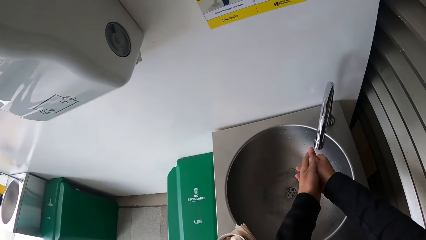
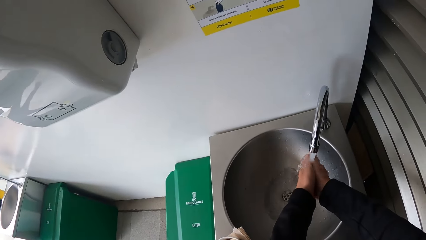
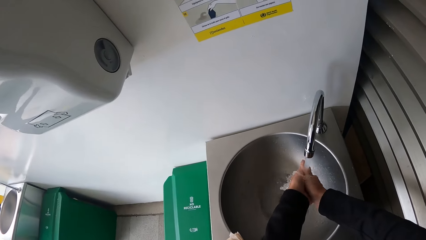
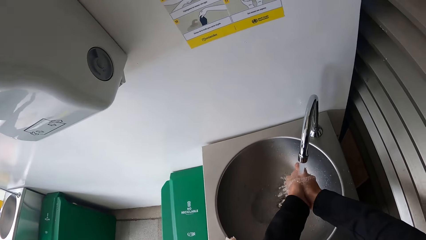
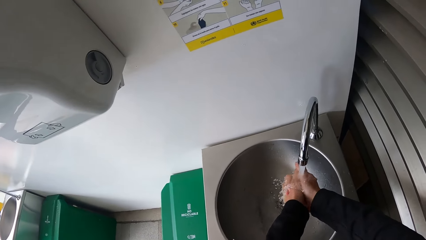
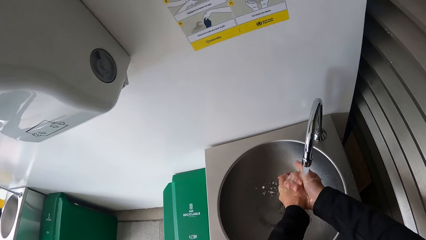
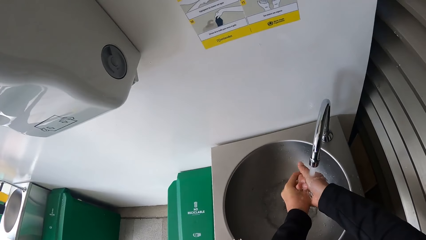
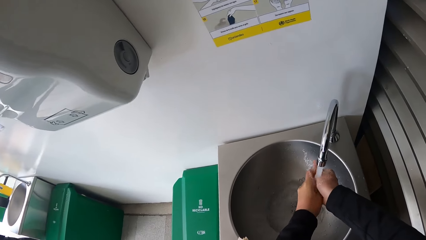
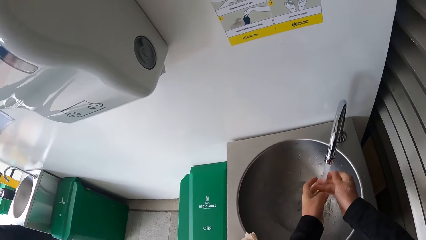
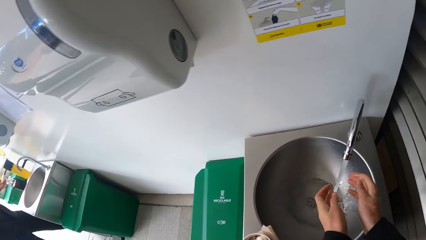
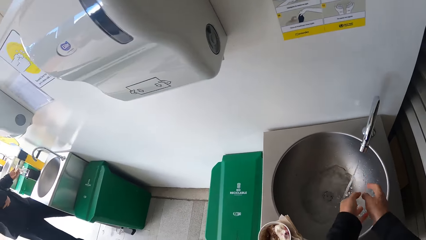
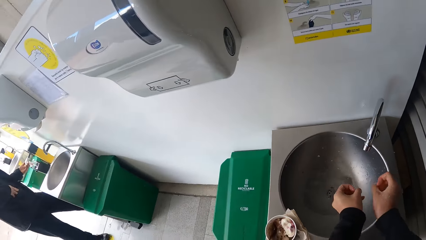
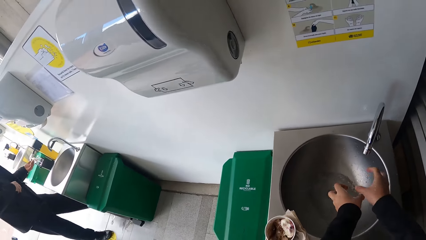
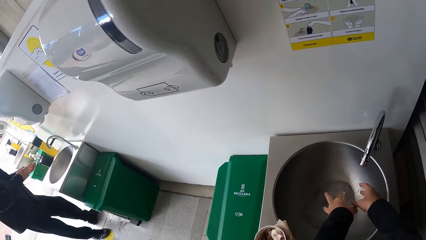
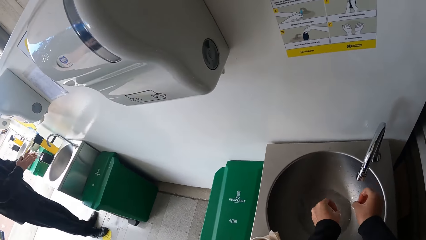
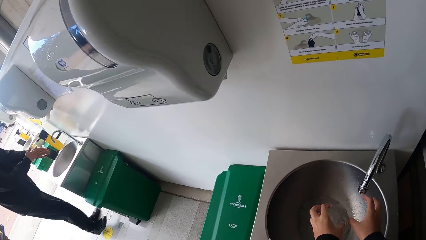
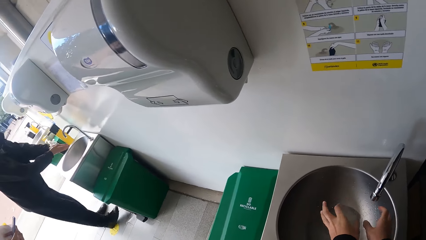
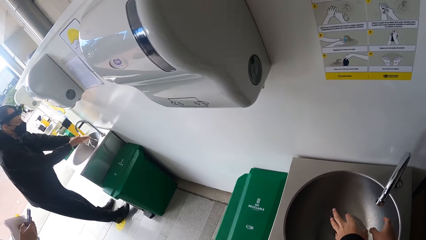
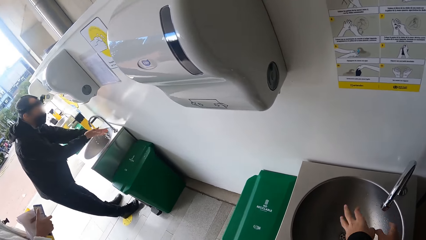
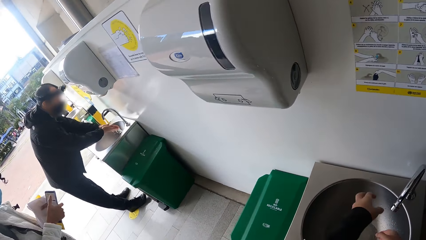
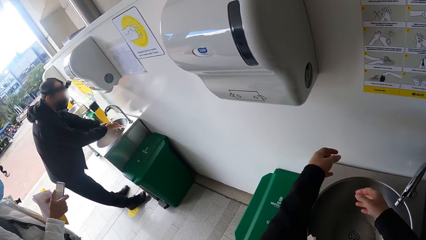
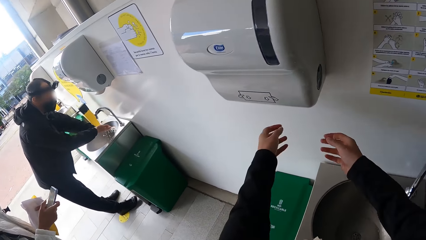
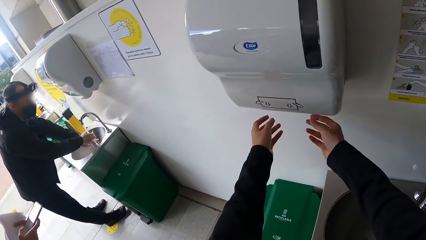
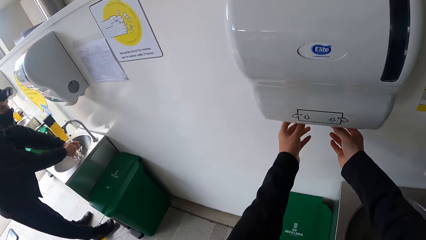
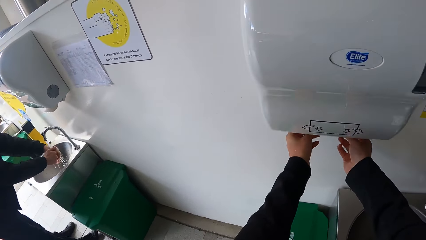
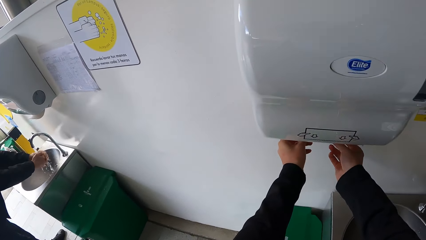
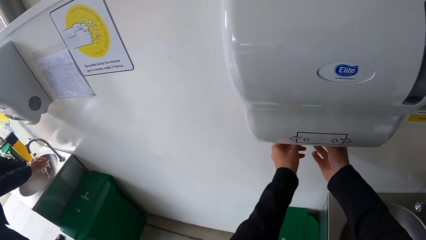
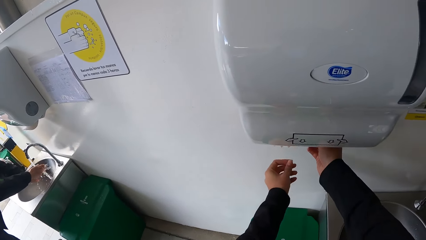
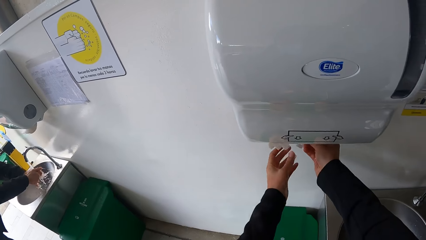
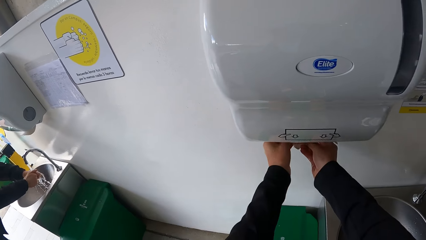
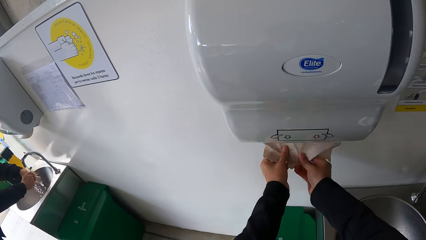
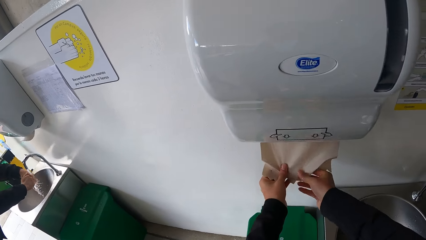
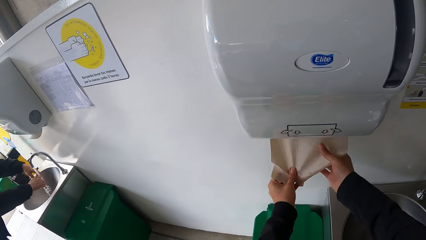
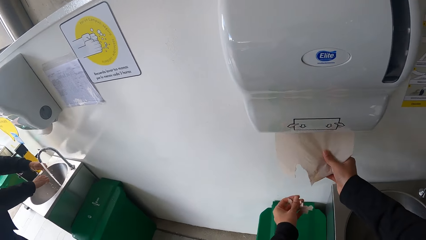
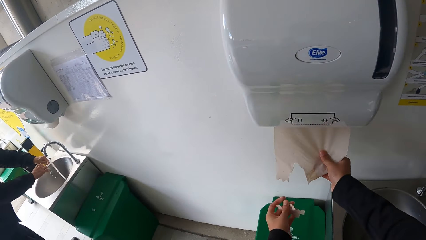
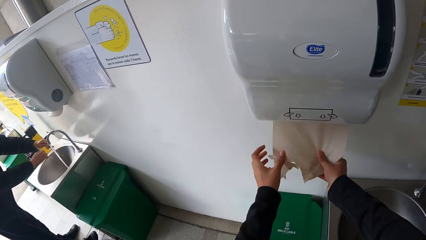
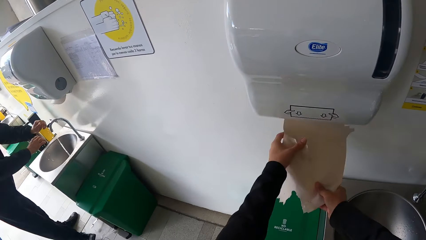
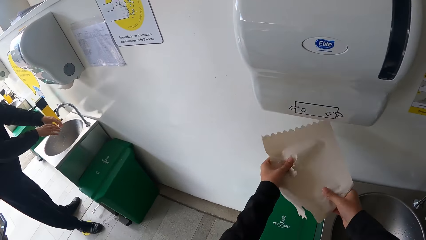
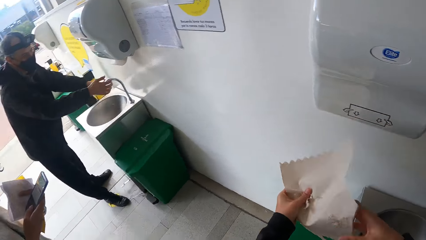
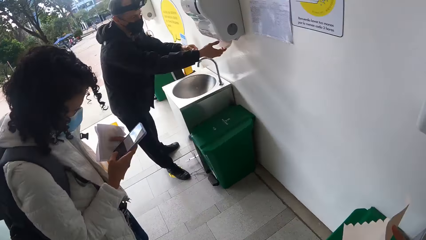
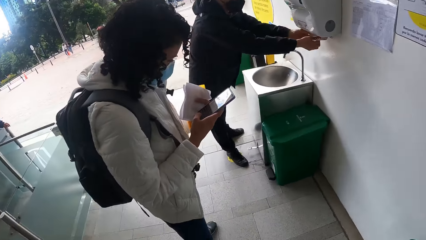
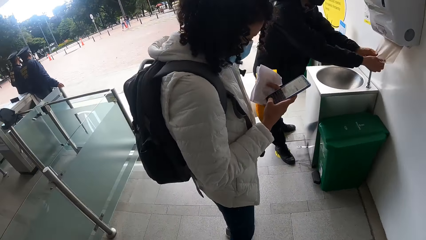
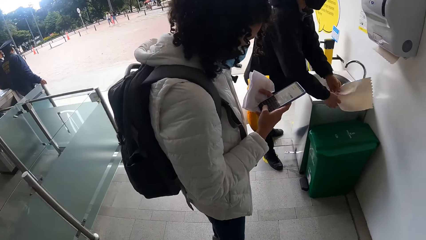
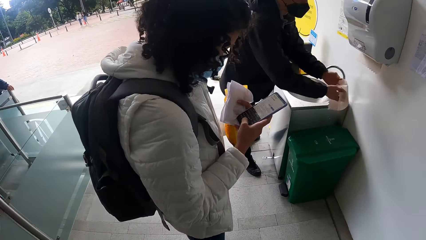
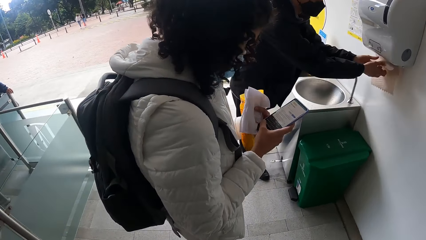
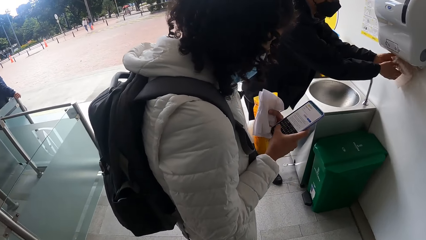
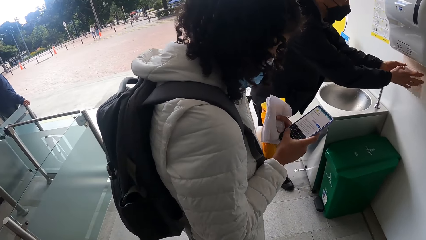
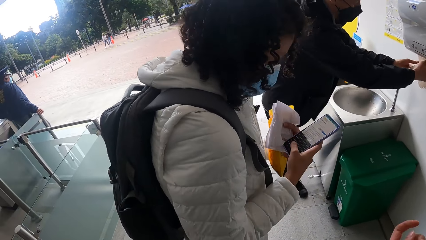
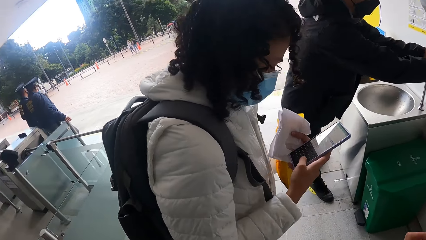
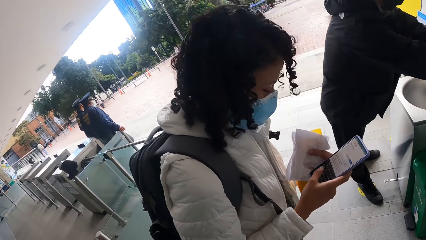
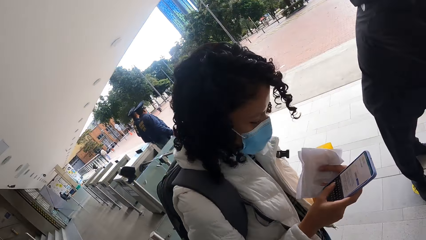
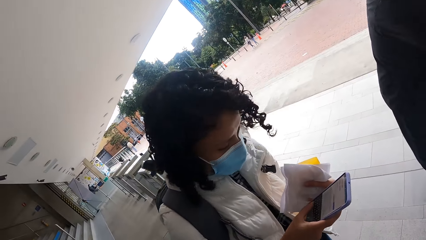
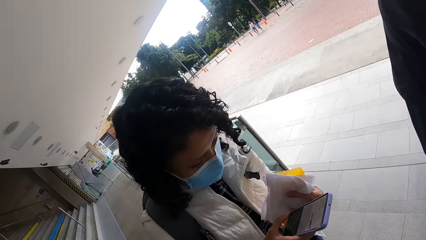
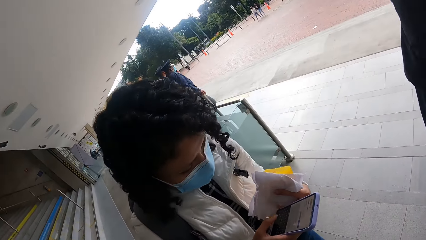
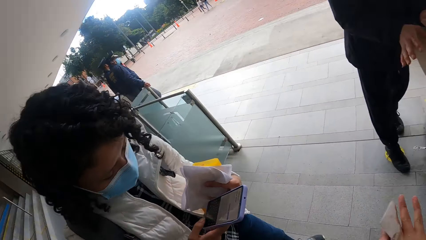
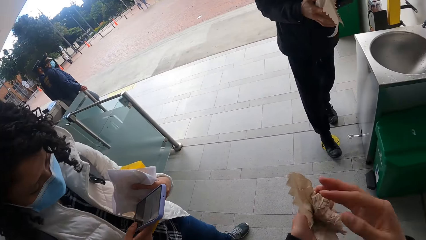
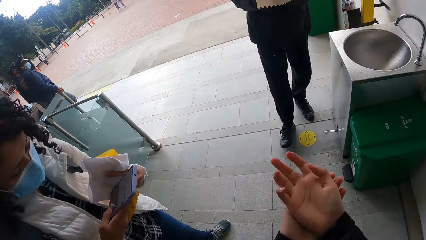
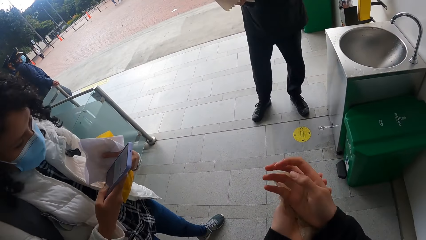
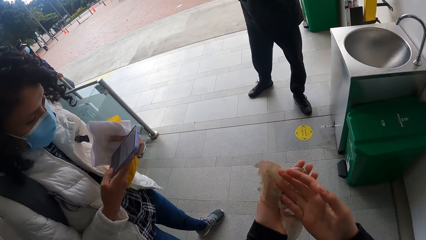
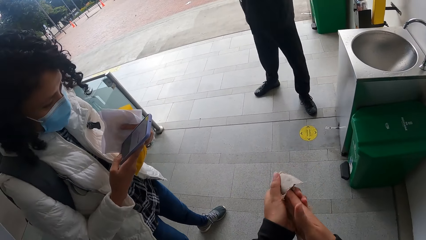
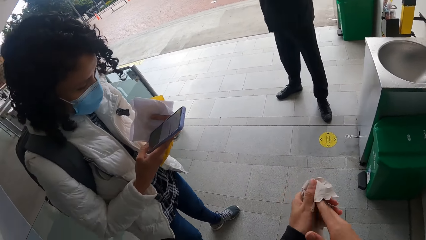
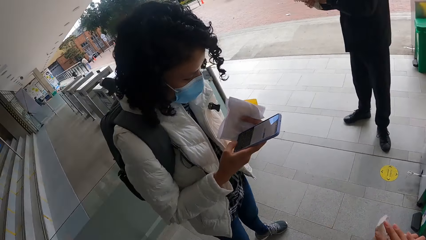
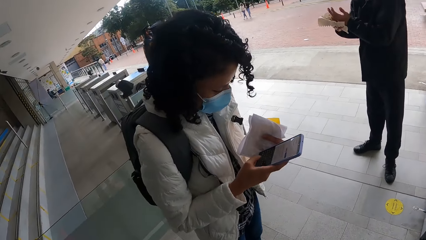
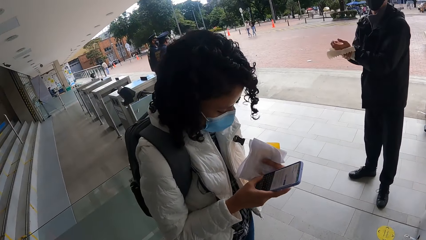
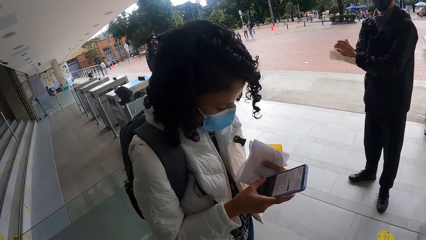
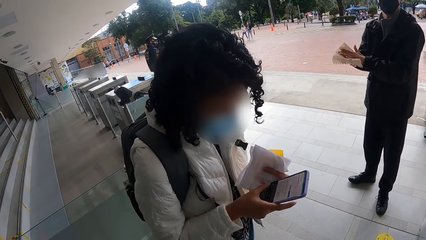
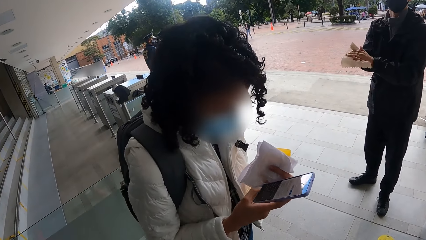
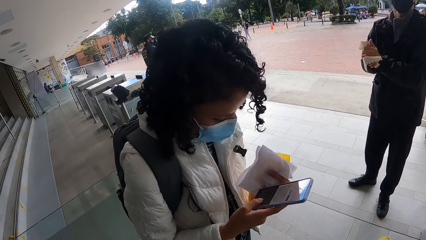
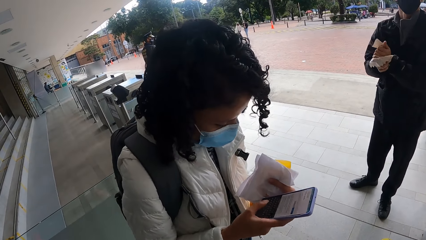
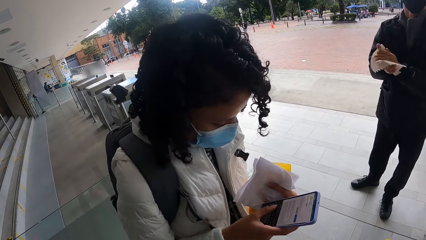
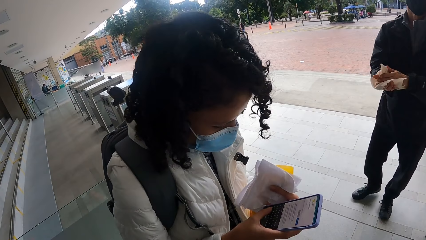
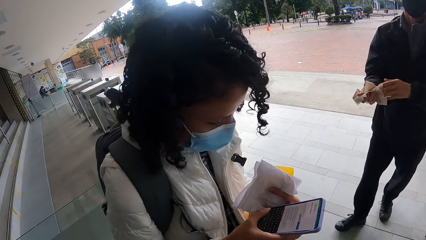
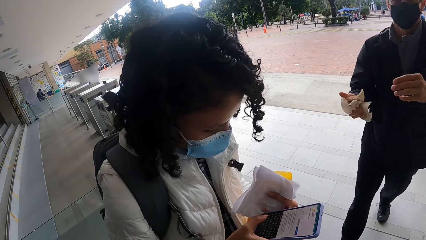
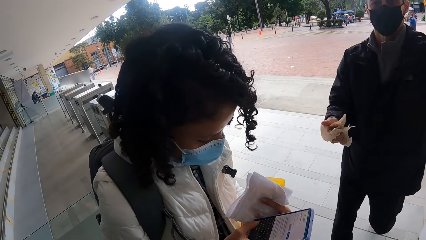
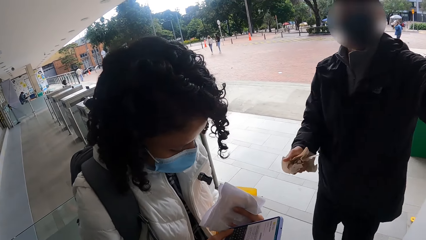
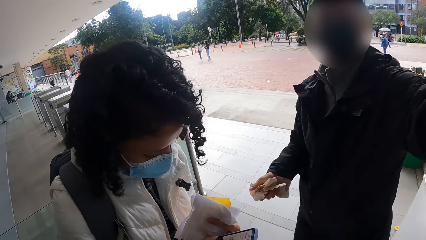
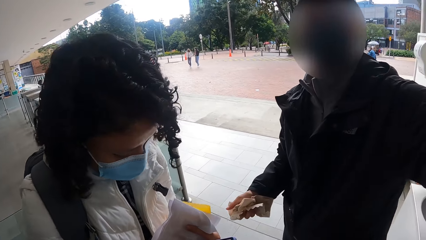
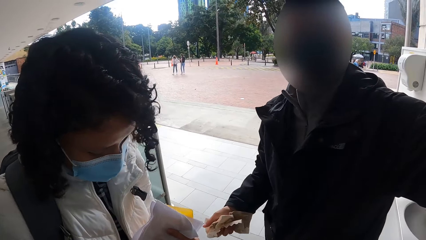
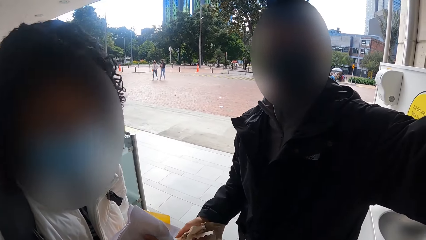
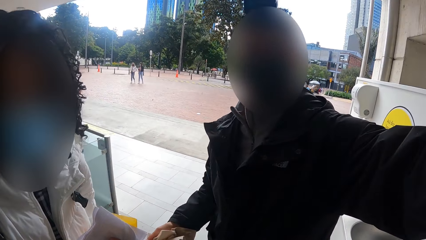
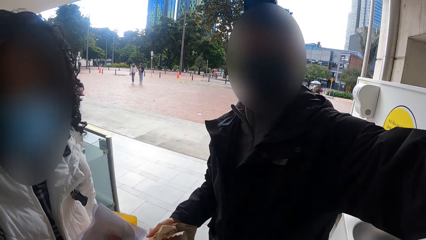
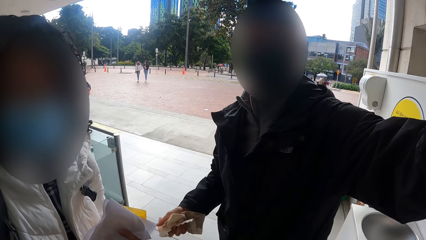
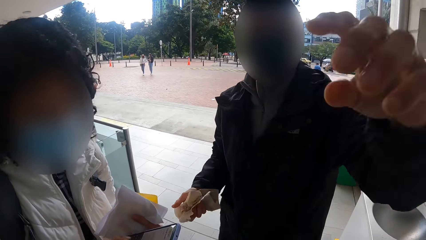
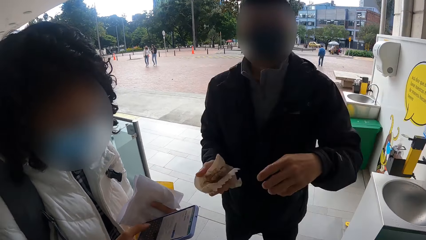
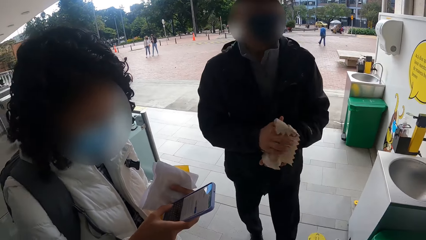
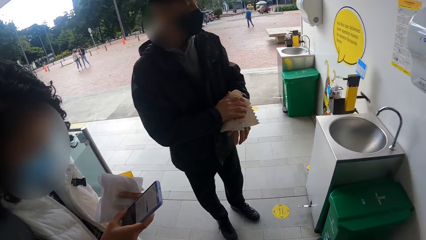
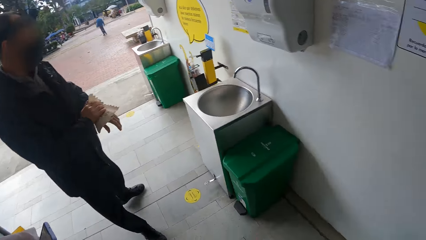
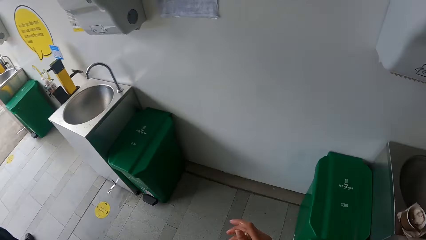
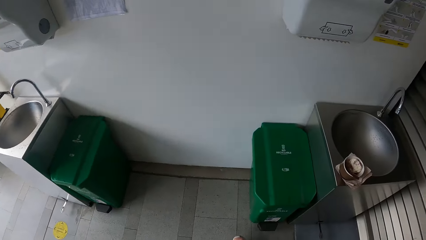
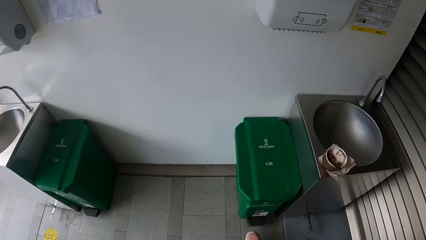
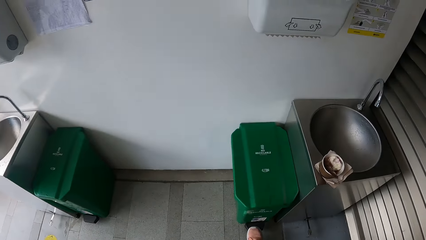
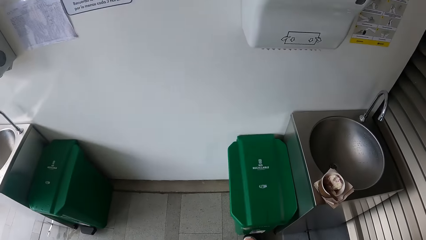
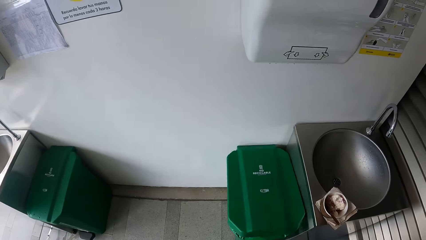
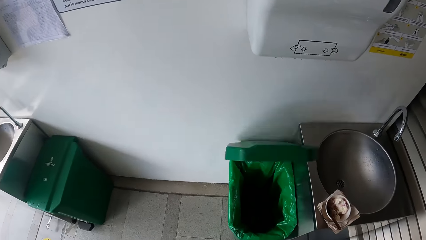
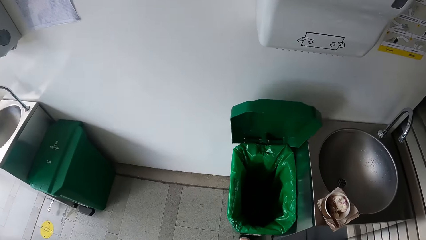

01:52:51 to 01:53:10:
The camera wearer shakes the water off both palms in the sink. A man washes both hands in the sink. The camera wearer pulls wipes from a dispenser with both hands. A woman holds a phone in her right hand and holds a paper with her left hand. The man pulls a wipe from the dispenser with both hands. The camera wearer dries both hands with the wipes. The man dries both hands with the wipe. The woman operates the phone with her right hand. The woman touches the face of the camera wearer with her left hand. A man adjusts the camera of the camera wearer. The camera wearer interacts with the woman and the man. The man dries both hands with the wipe. The camera wearer opens a trash can with his right leg.
